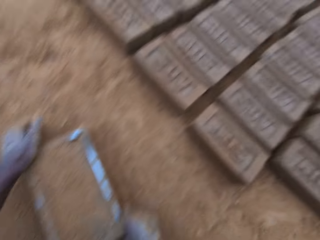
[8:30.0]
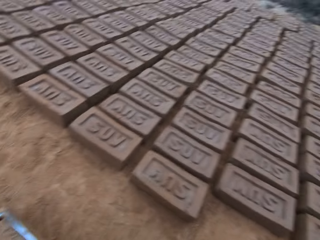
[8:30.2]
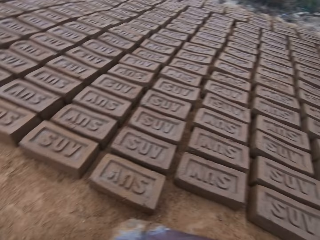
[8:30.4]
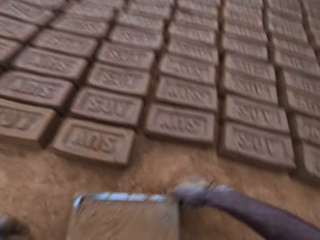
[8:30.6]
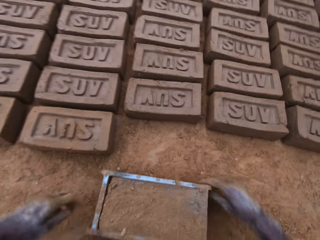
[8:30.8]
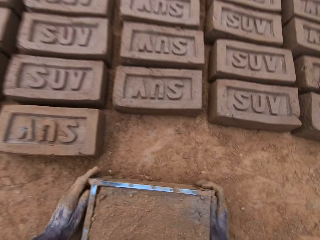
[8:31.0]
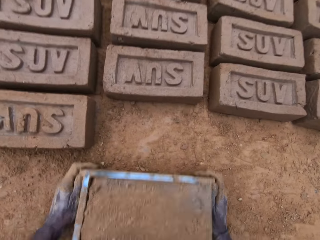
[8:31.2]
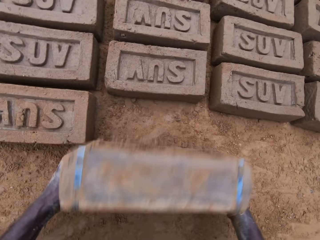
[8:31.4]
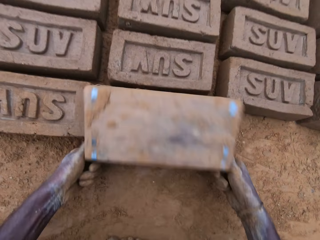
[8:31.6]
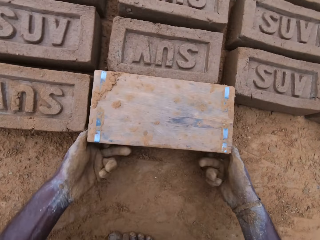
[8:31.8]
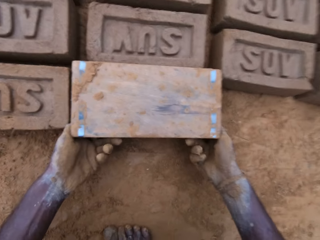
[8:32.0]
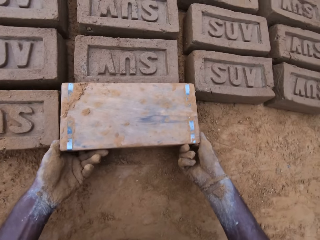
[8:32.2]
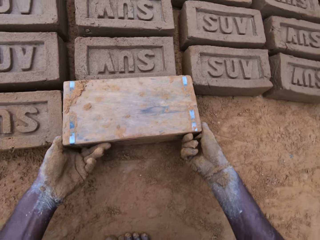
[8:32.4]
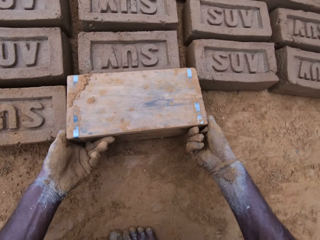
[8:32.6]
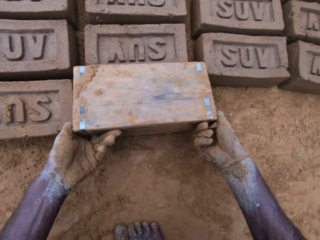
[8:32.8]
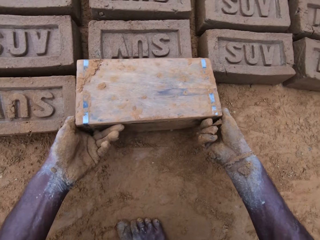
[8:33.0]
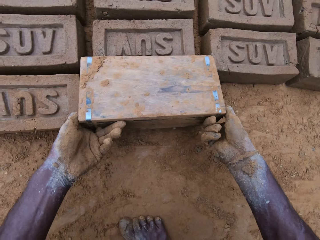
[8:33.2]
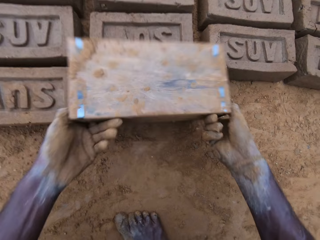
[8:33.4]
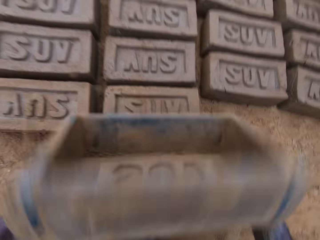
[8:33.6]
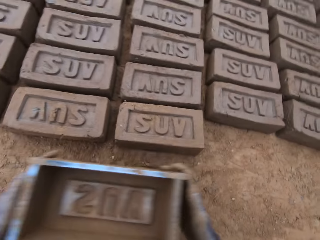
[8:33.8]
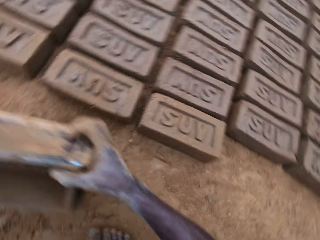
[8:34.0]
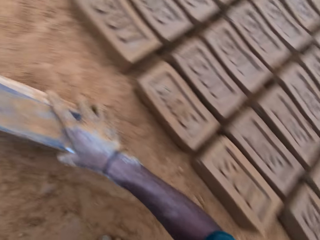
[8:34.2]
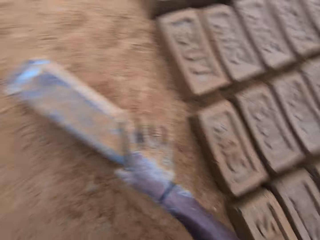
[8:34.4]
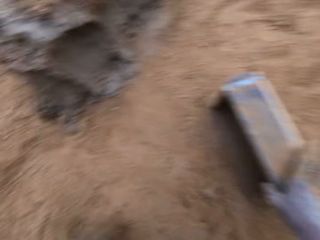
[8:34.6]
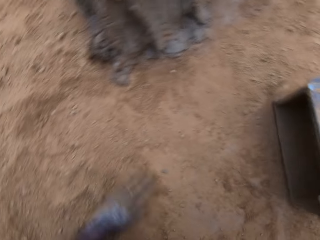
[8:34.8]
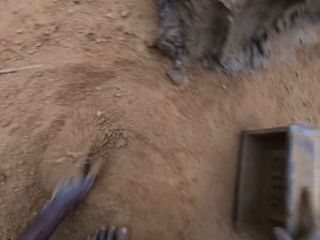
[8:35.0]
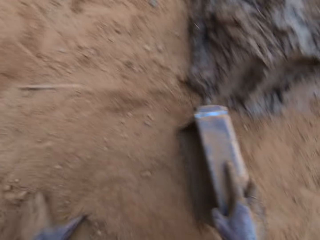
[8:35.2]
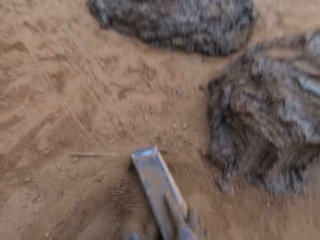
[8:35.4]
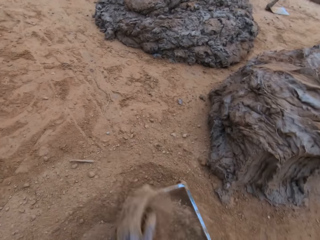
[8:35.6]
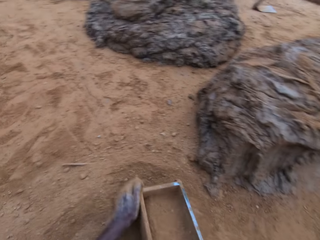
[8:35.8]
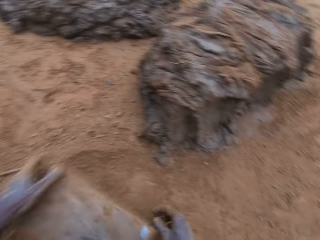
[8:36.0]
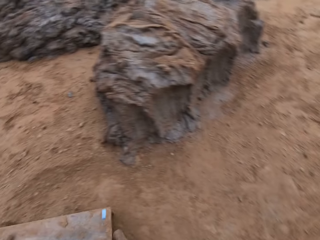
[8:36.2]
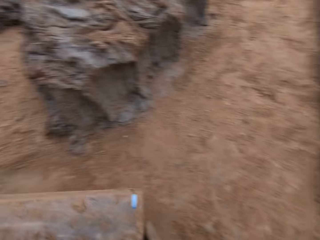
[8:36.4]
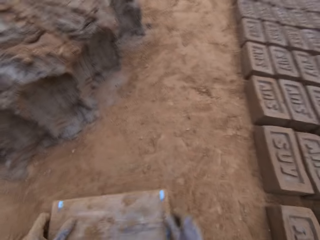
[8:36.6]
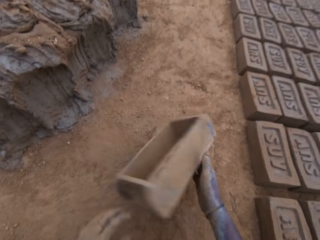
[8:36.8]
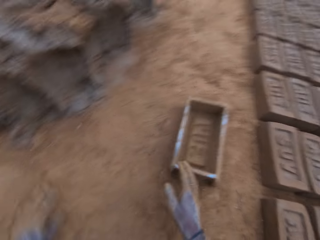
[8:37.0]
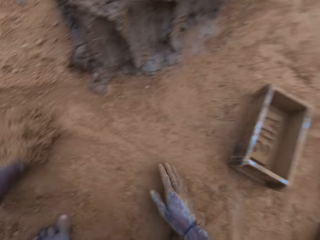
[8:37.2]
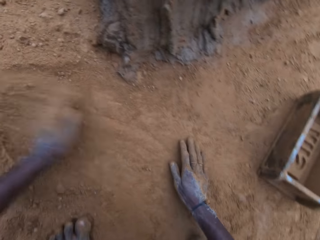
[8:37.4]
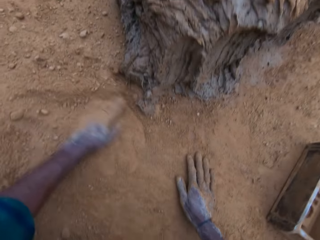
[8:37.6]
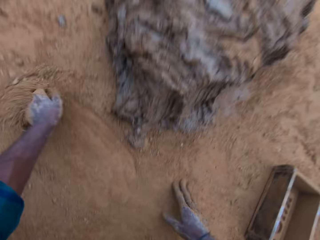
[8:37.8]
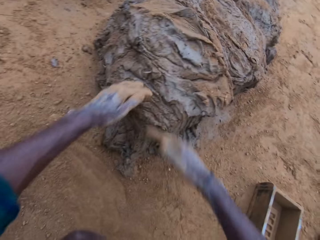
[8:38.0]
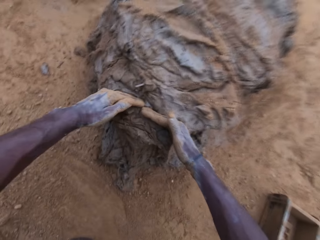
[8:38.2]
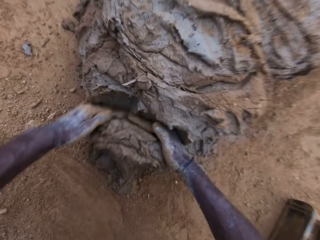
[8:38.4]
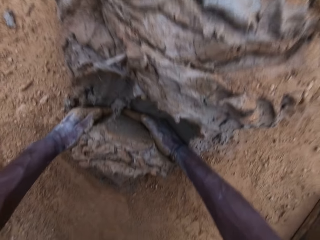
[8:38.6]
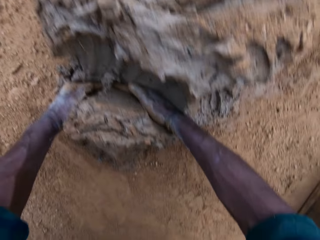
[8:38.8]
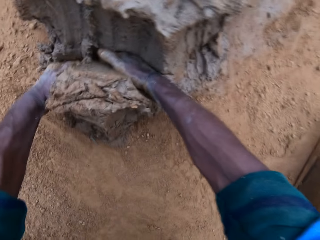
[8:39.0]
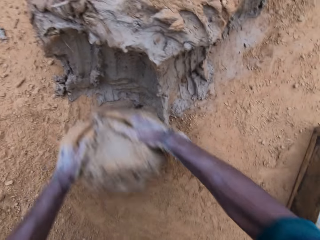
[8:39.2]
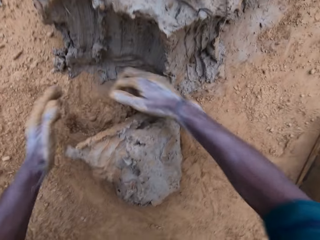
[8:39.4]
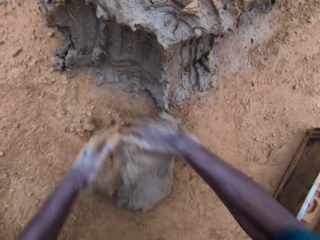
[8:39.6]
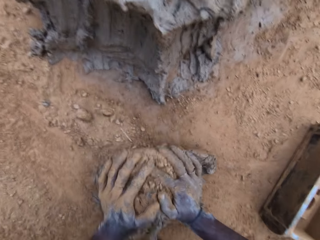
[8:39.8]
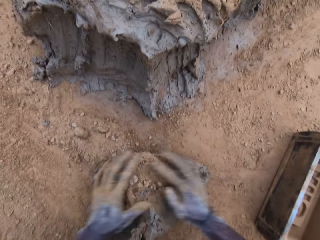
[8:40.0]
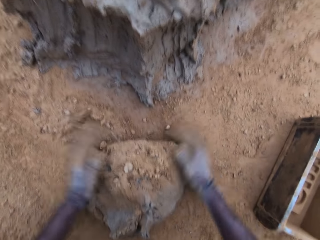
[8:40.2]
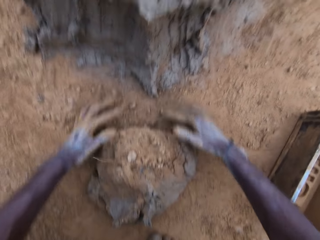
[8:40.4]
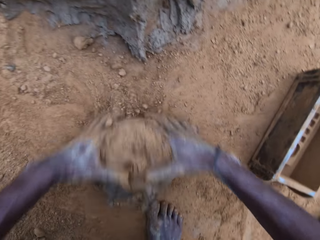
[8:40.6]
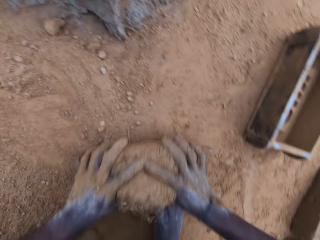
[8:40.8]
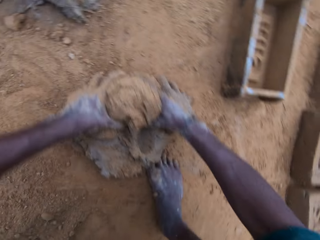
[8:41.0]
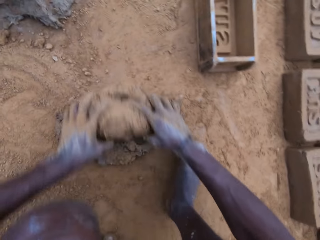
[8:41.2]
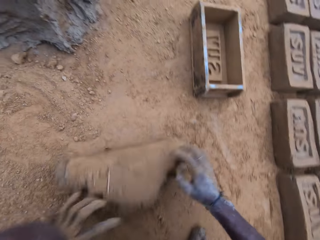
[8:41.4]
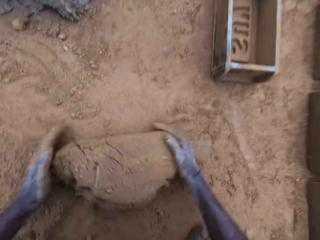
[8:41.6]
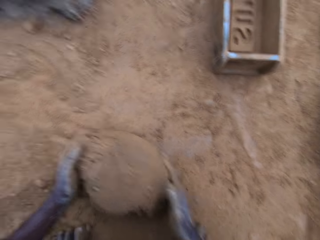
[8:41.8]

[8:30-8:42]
The camera wearer slides his hand on the clay in the brick mold. He rubs sand on the mold. He picks the brick mold from the ground and carries the mold. He puts the brick mold on the ground. He turns the mold upside down on the ground. He lifts the brick mold from the ground. He removes the mold from the block gently. He puts the brick mold on the ground and moves soil on the ground with his hand. He pours sand into the mold. He pours the sand in the mold away on the ground. He picks the brick mold from the ground. He puts the brick mold on the ground. He moves soil on the ground with his hands. He fetches clay from the ground with his hands. He rolls the clay on the ground.

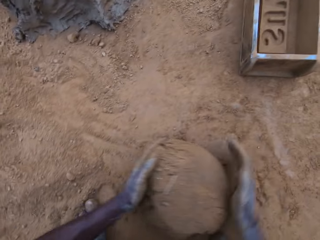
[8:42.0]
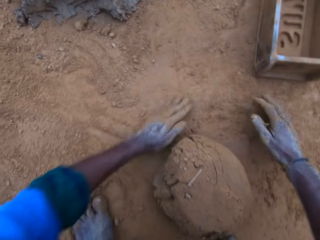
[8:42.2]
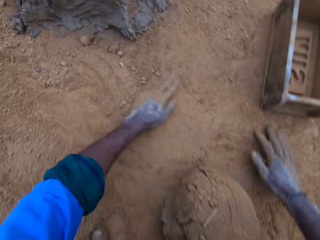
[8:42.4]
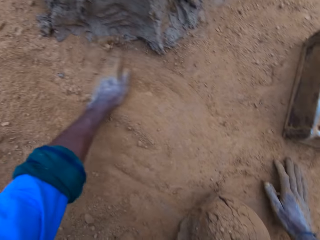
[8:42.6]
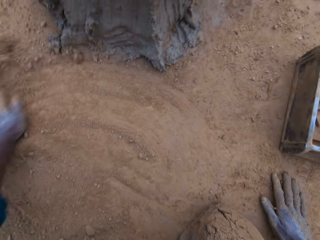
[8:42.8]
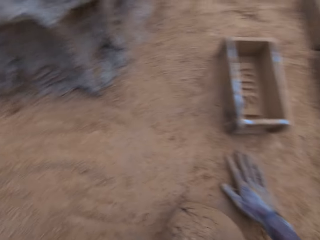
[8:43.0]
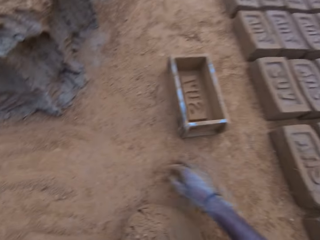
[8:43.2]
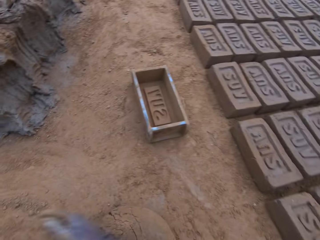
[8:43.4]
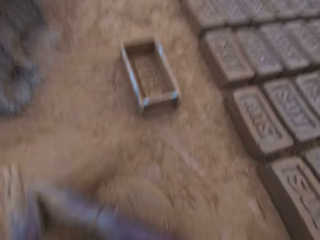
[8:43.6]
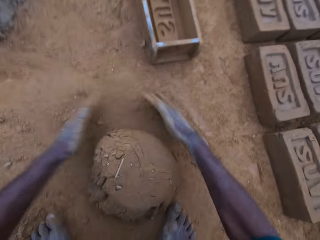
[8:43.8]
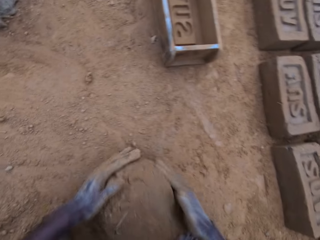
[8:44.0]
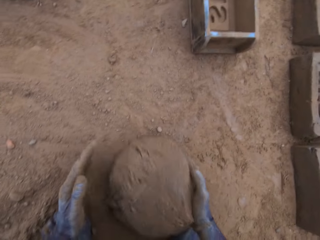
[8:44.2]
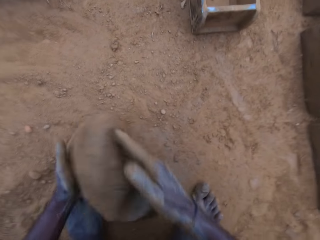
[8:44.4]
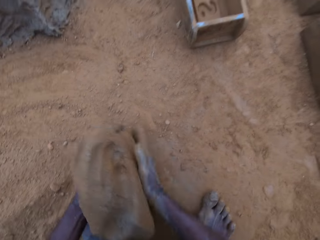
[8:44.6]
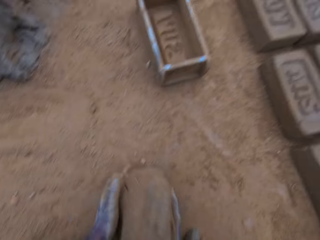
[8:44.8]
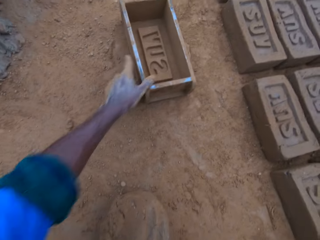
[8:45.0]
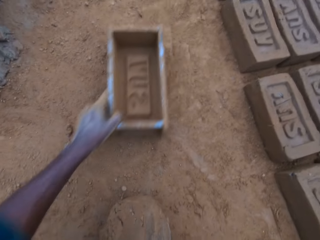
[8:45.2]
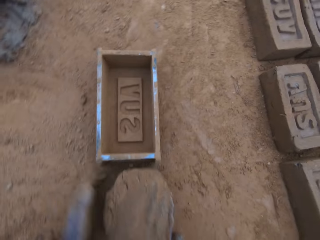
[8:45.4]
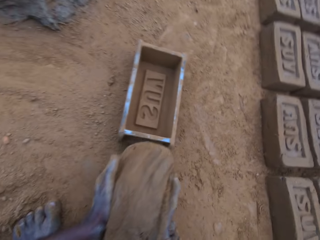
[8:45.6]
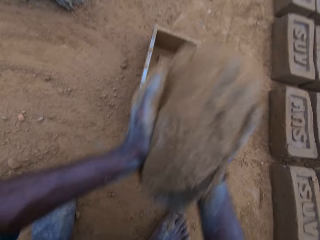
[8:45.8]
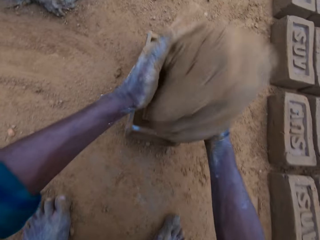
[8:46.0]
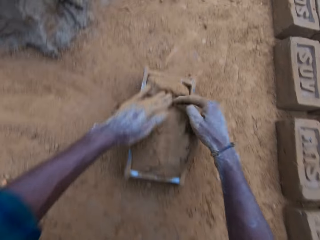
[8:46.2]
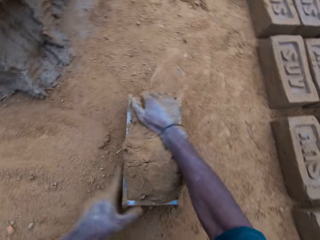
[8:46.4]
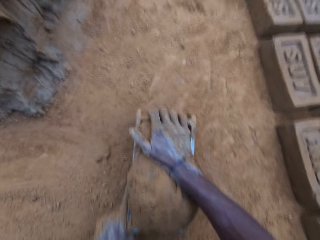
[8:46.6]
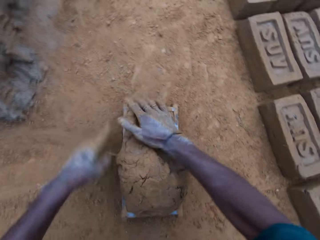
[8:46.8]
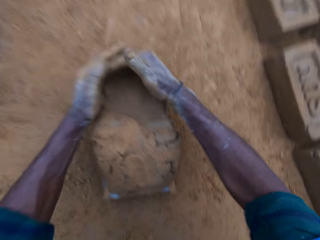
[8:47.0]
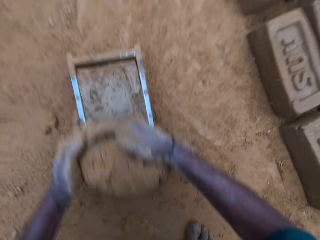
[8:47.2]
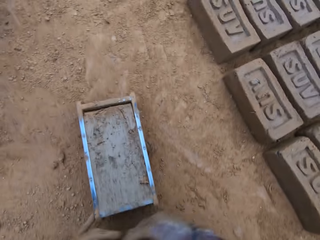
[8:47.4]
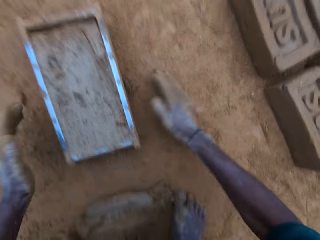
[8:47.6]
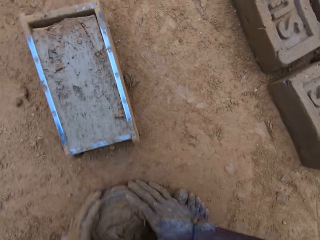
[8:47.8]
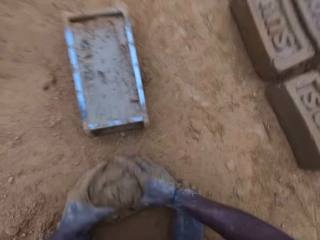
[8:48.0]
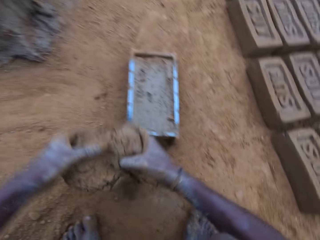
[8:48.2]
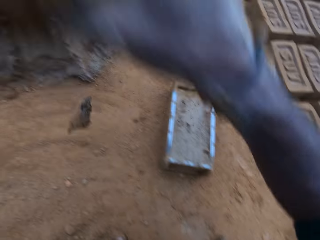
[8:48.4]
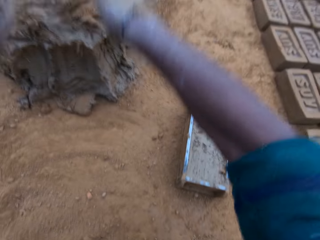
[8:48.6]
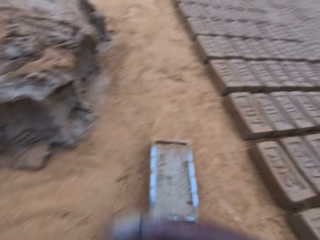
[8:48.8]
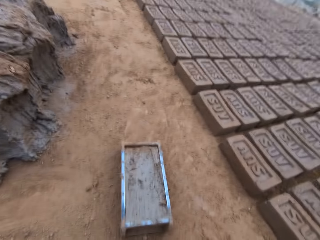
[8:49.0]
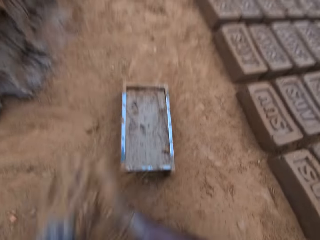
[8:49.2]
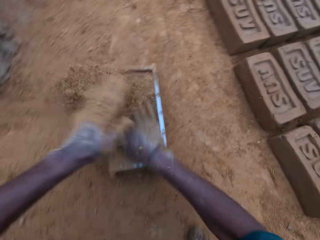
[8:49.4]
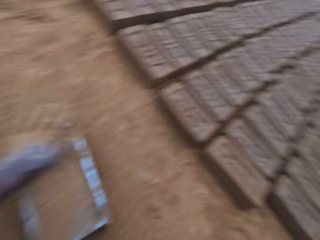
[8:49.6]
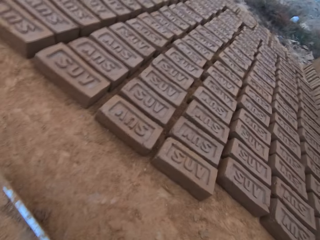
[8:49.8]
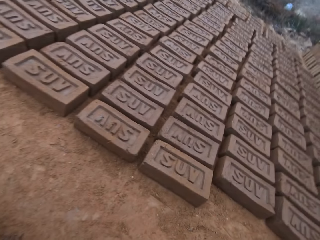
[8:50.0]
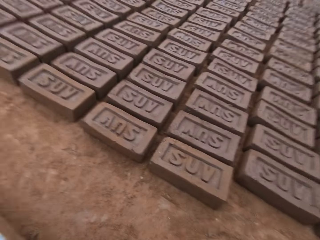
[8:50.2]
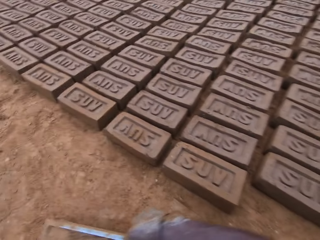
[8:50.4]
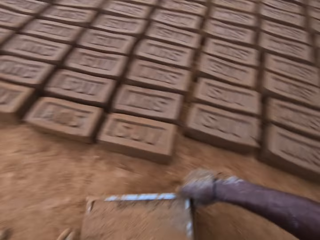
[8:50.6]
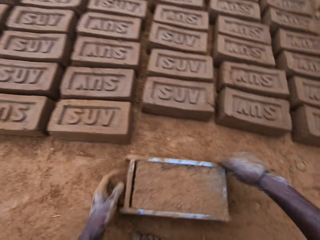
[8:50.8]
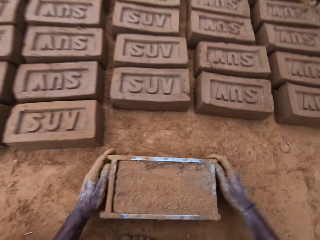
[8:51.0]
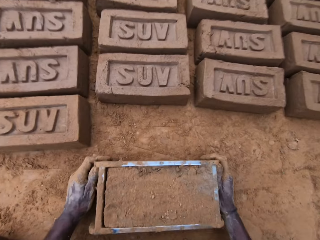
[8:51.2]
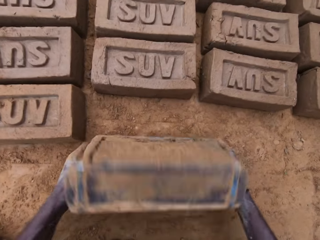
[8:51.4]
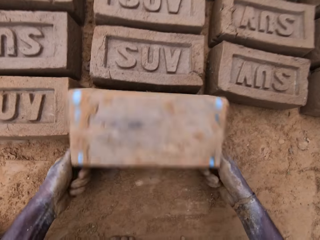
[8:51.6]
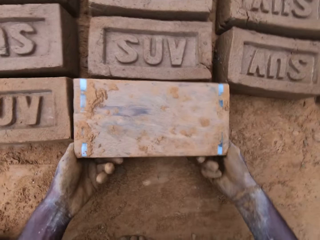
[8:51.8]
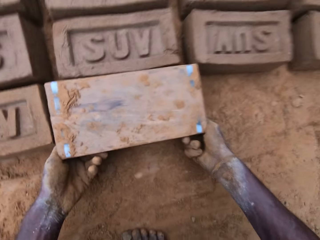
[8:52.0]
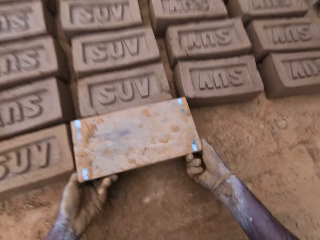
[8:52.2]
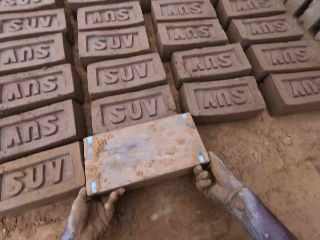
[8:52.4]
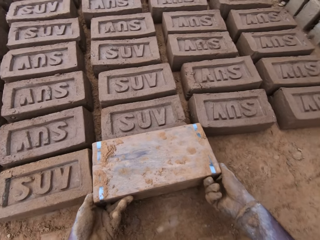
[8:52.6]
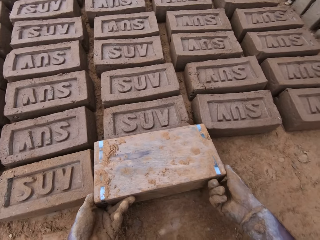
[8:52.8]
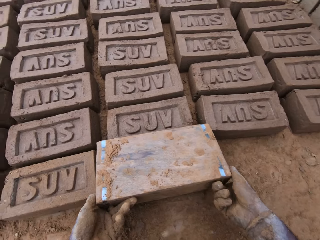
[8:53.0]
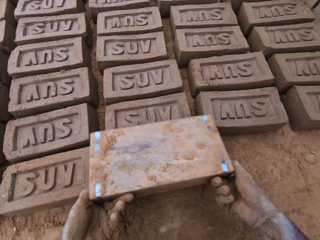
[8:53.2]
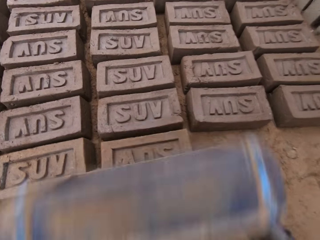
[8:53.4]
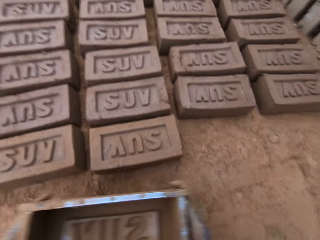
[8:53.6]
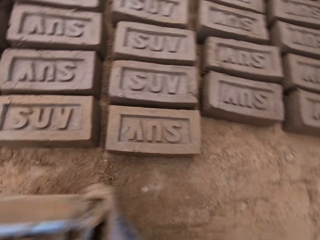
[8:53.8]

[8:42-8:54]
The camera wearer moves soil on the ground with his hand. He rubs soil on his hands. He picks clay from the ground. He moves the brick mold on the ground. He carries the mortar from the ground. He puts the clay in the brick mold. He levels the mortar in the mold with his hands. He removes excess clay from the brick mold. He picks clay from the ground. He carries the excess mortar from the ground. He throws the clay on the clay on the ground. He rubs soil on his hands and slides his hand on the clay in the brick mold. He rubs sand on the mold. He picks the brick mold from the ground. He moves the mold. He puts the brick mold on the ground. He turns the mold upside down on the ground. He lifts the brick mold from the ground. He removes the mold from the block.
